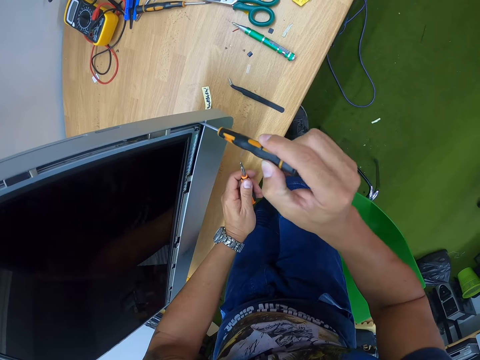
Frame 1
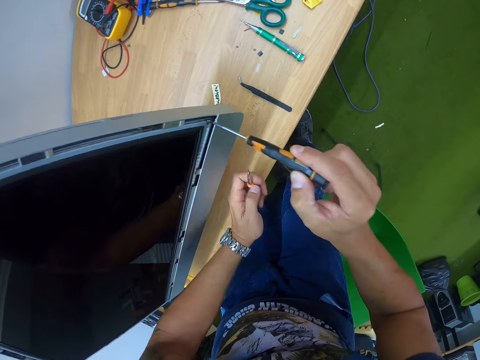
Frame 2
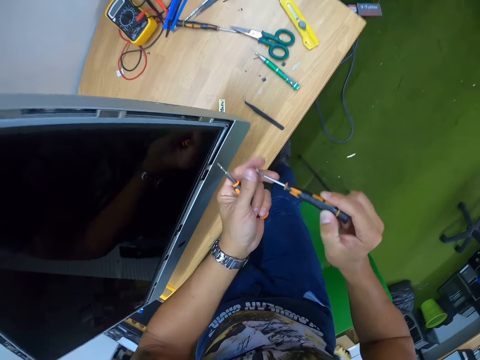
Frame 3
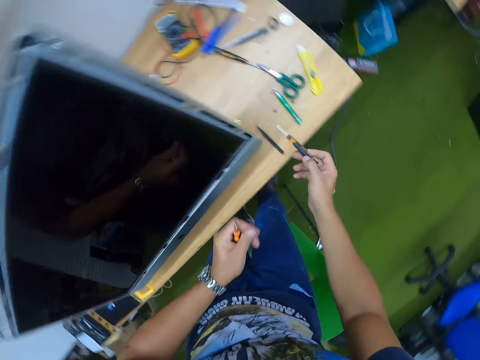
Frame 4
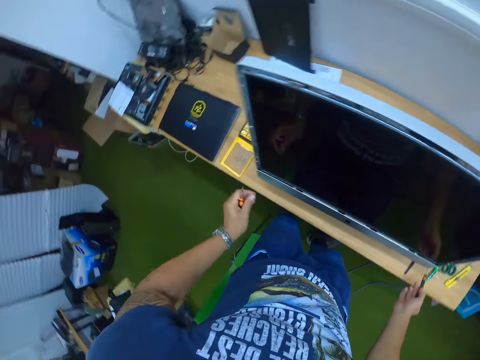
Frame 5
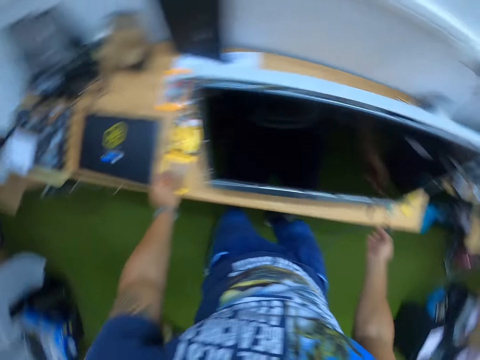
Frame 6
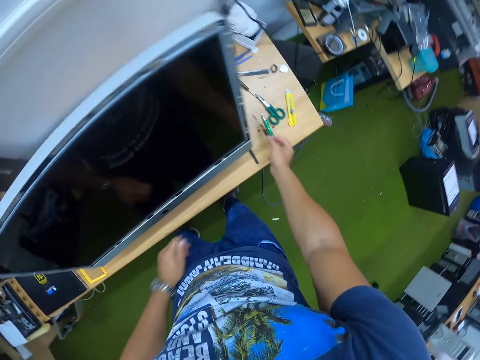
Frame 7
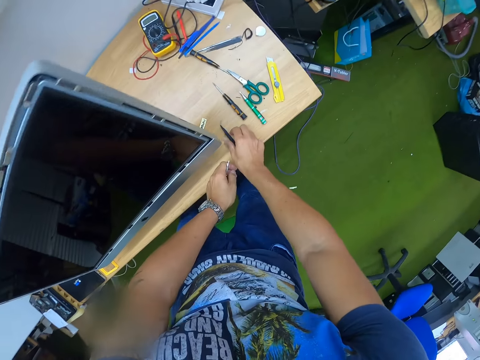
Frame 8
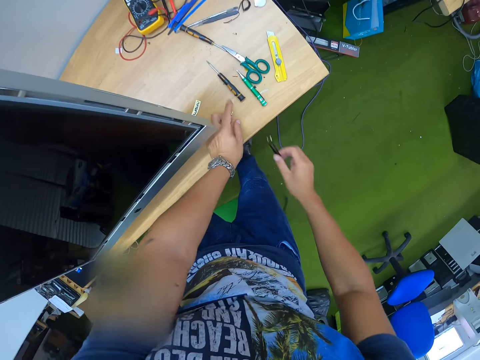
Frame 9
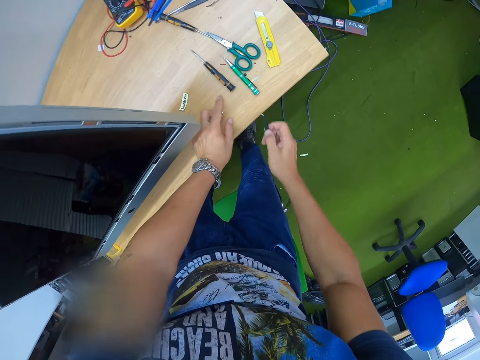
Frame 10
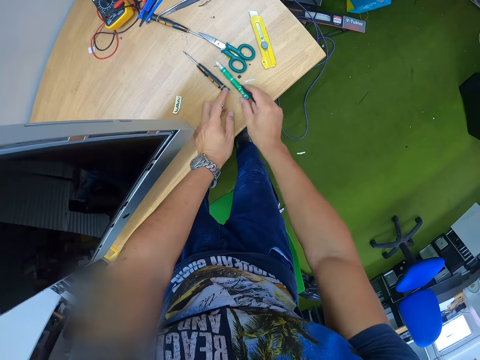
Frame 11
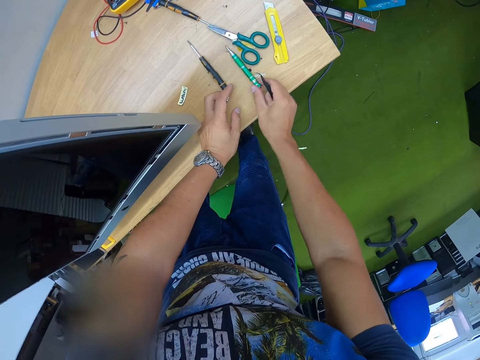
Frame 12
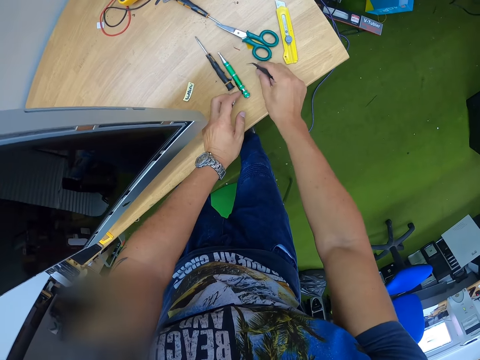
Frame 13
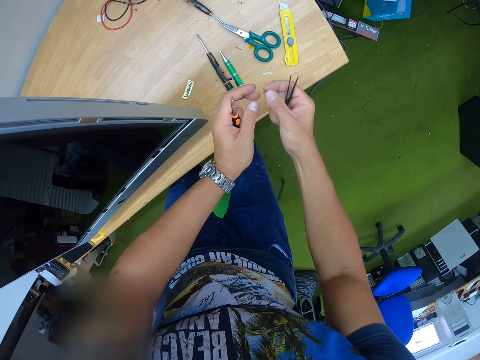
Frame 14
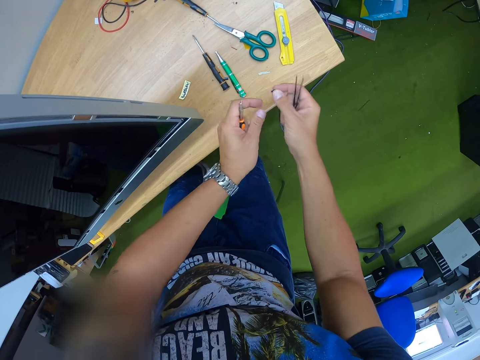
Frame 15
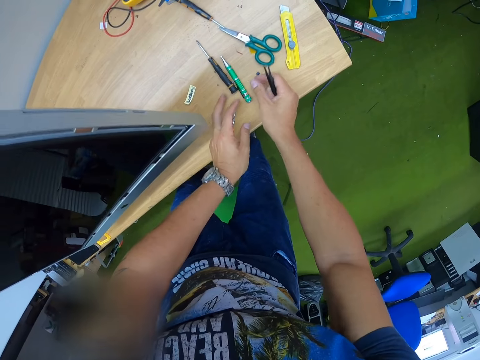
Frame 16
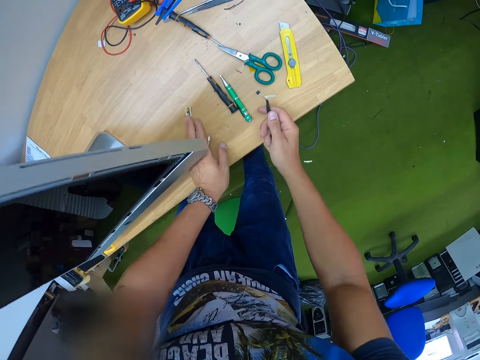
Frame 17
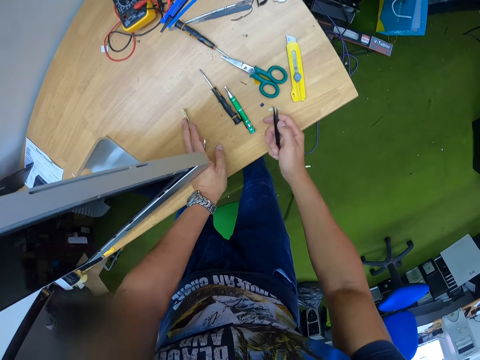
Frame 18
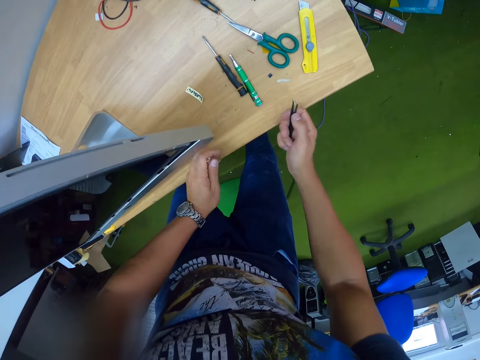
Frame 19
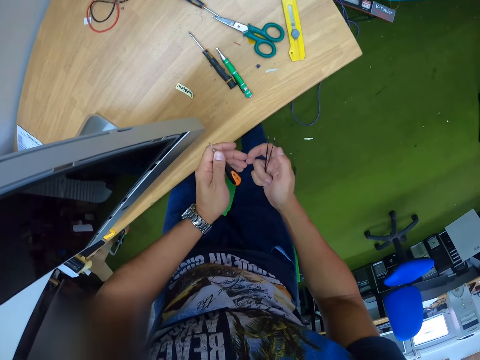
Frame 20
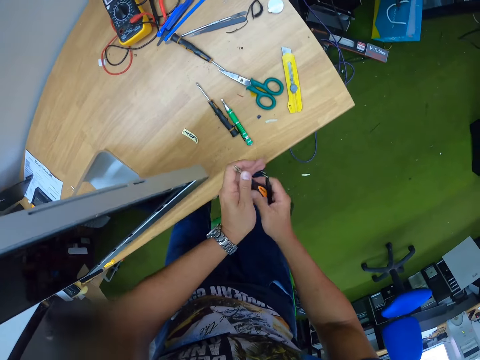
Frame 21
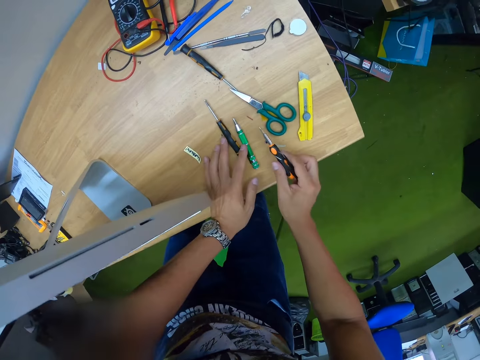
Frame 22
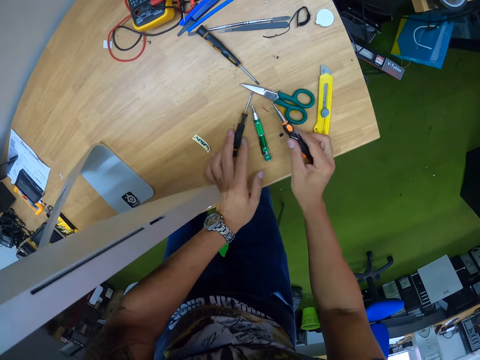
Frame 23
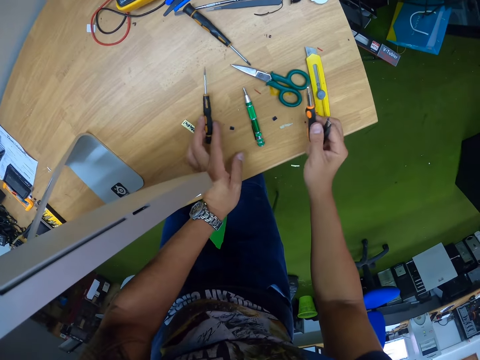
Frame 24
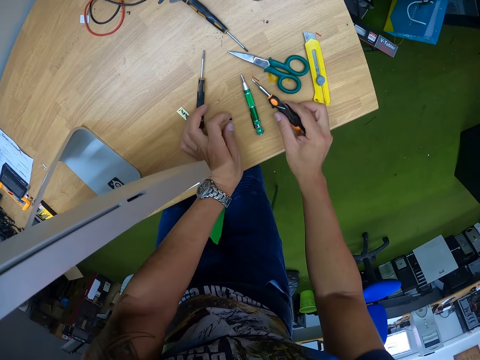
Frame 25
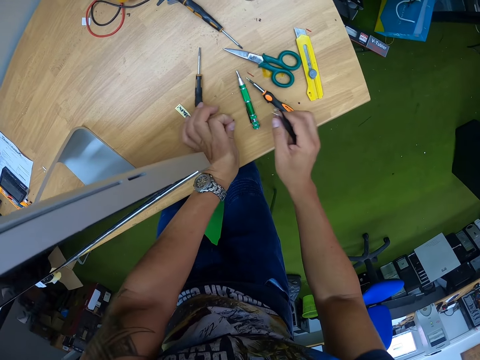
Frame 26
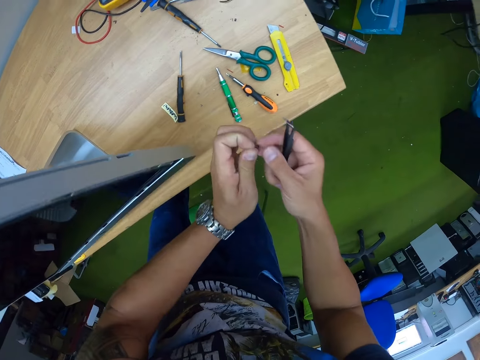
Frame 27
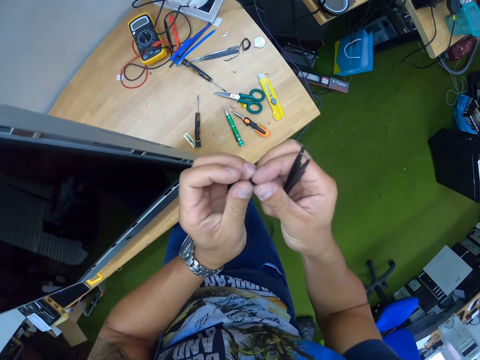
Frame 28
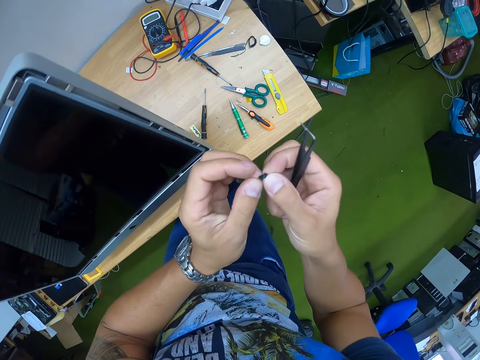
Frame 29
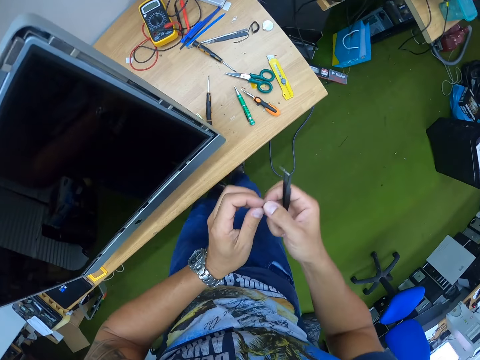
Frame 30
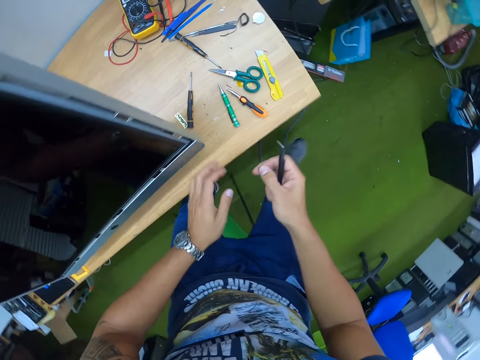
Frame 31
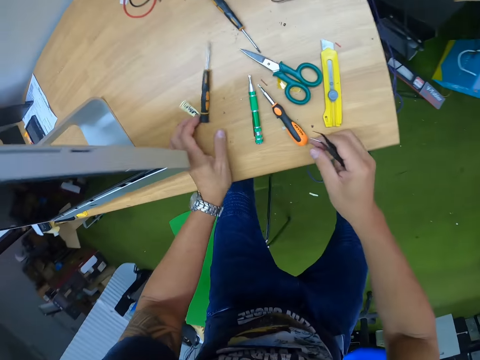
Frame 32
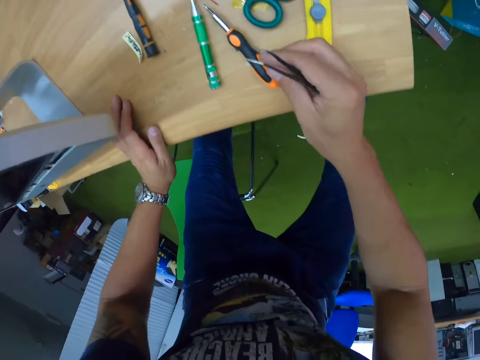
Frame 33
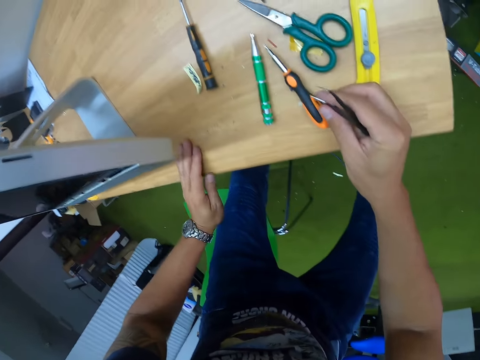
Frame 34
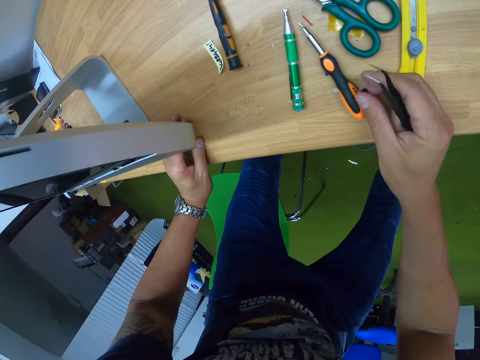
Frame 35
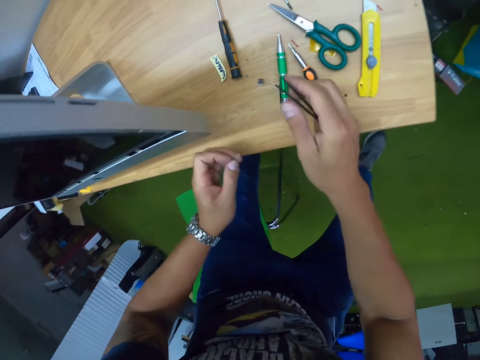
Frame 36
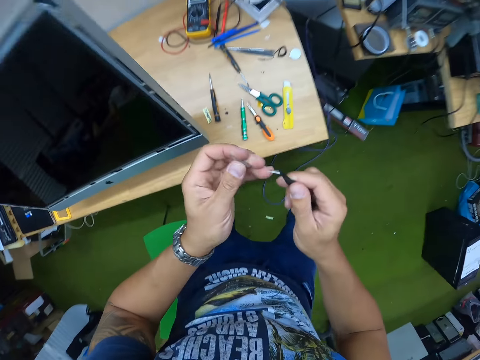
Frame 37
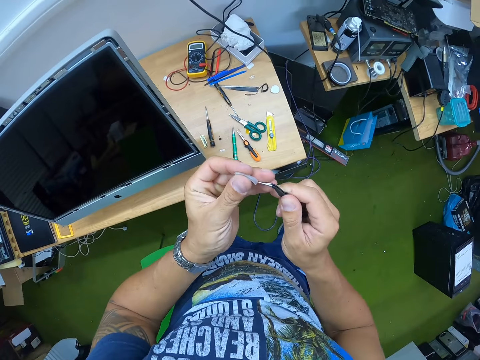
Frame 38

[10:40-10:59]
The camera wearer removes a screw in the screw port with the slim screwdriver in his right hand. He picks the screw from the tip of the slim screwdriver with his left hand. He drops the slim screwdriver in his right hand on the table. He drops the screw in his left hand on the screwdriver box on the table. He picks the object picker from the table with his right hand. He picks a chip from the table with his right hand. He holds the chip with his hands. He drops the chip in his right hand on the table. He moves an object on the table with his left hand. He holds a screwdriver with his left hand. He passes the screwdriver in his left hand to his right hand. He moves the screwdriver on the table. He drops the screwdriver in his right hand on the table. He picks the chip from the table with his left hand. He holds the chip in both hands. He picks an object picker cover from the table with his left hand. He drops the chip in his right hand on the table.

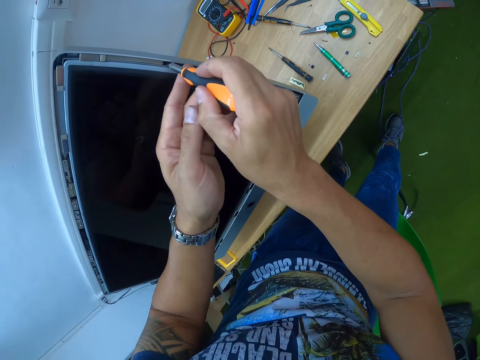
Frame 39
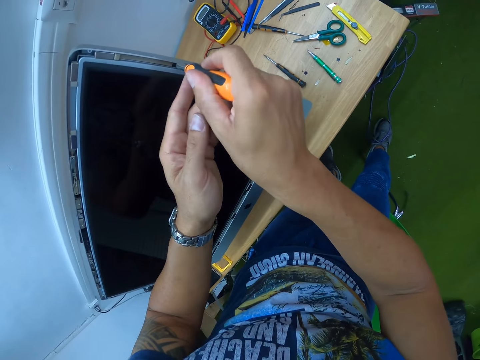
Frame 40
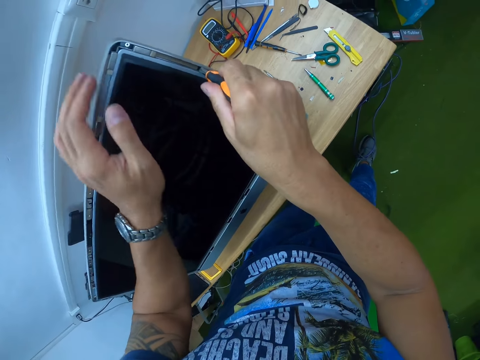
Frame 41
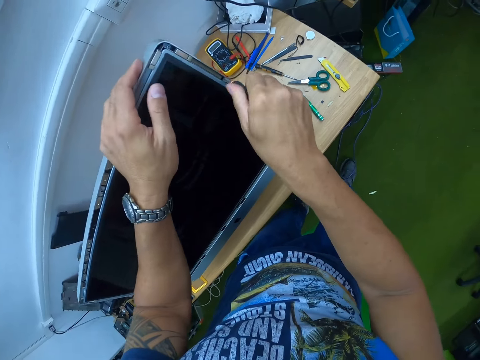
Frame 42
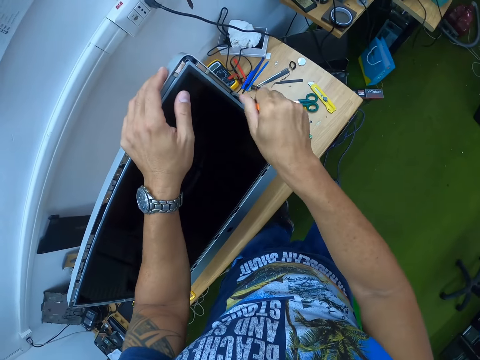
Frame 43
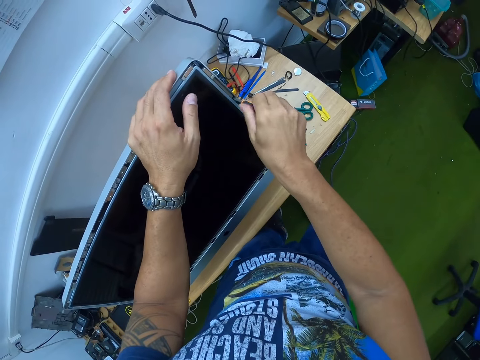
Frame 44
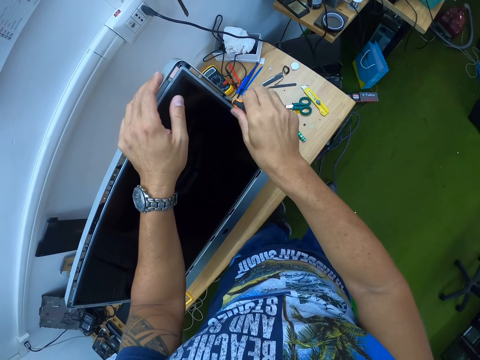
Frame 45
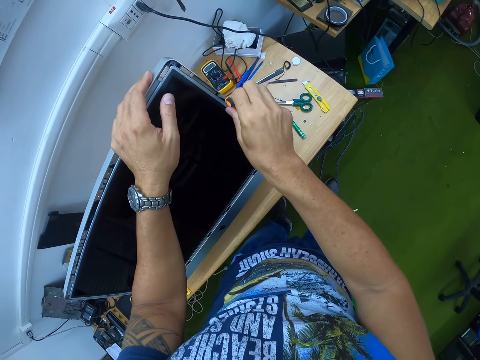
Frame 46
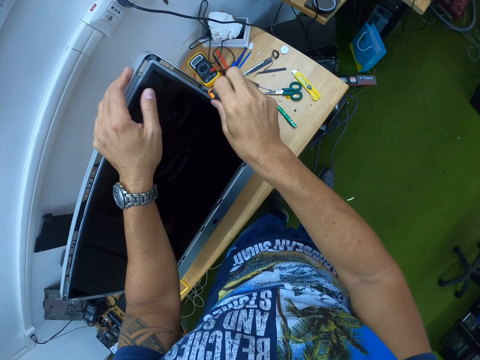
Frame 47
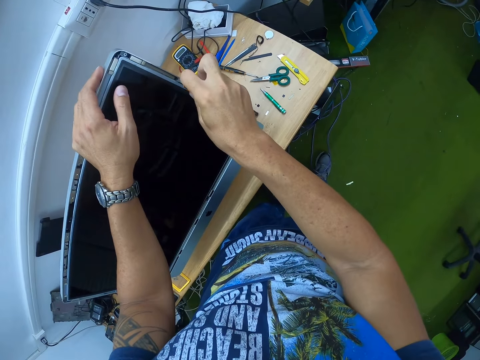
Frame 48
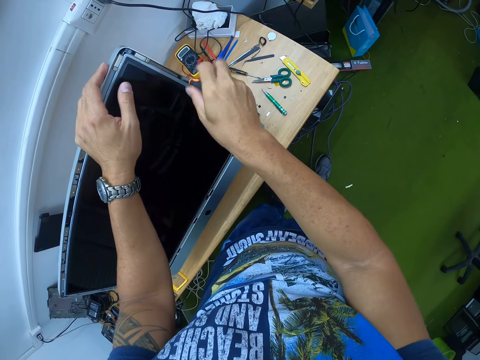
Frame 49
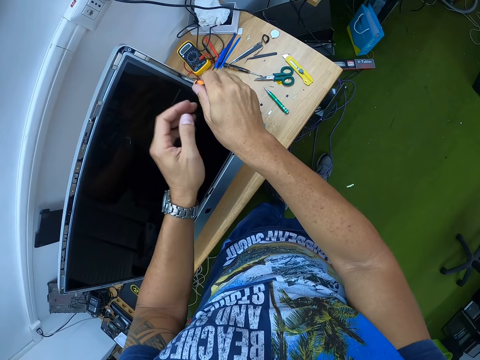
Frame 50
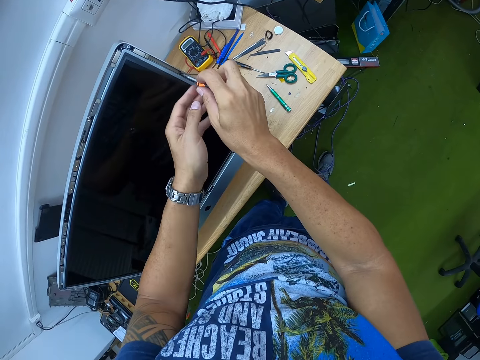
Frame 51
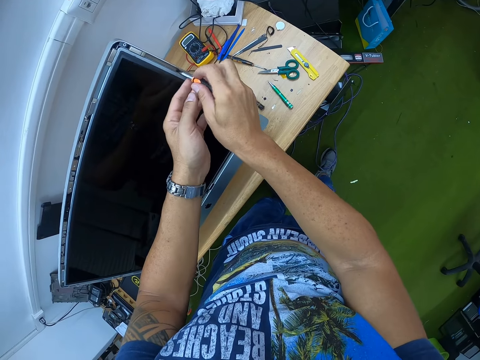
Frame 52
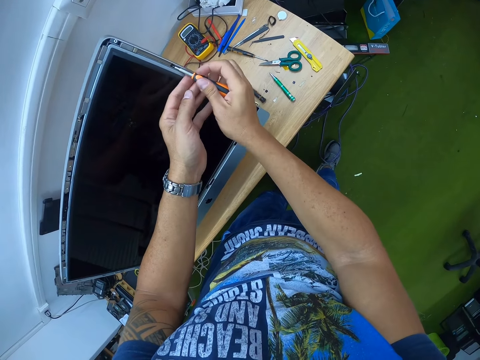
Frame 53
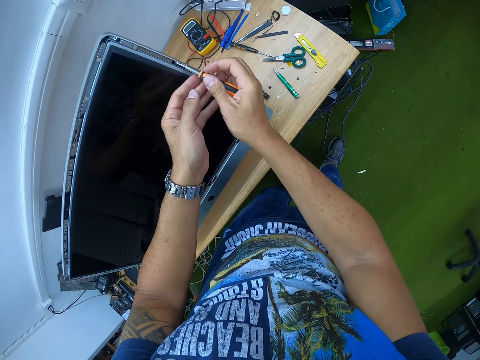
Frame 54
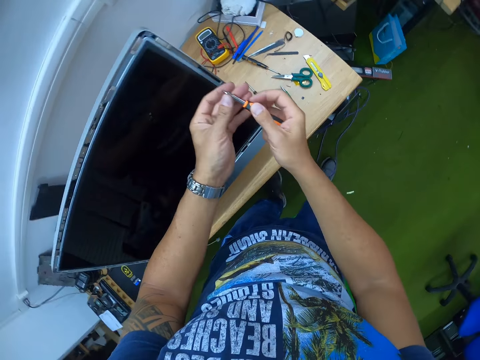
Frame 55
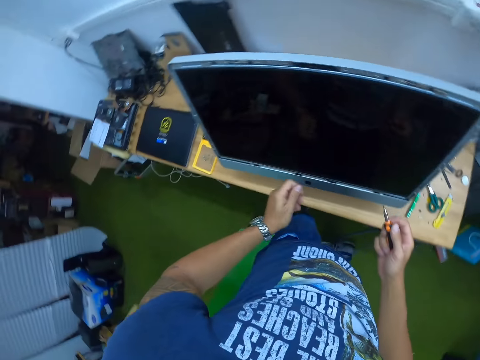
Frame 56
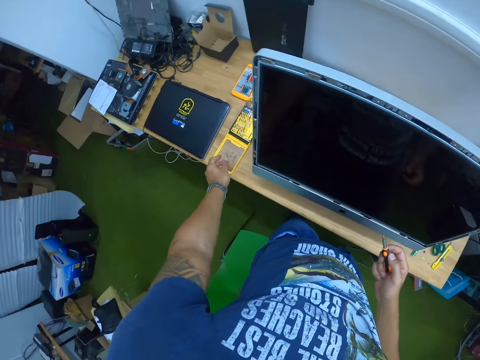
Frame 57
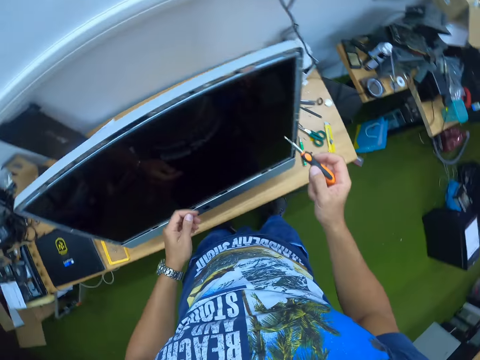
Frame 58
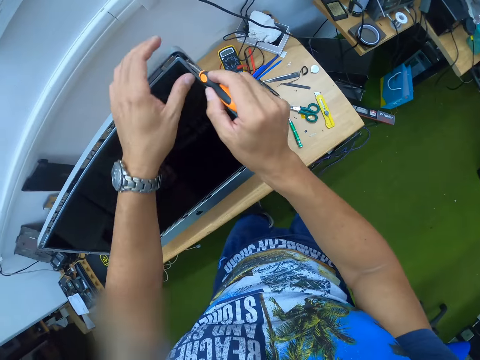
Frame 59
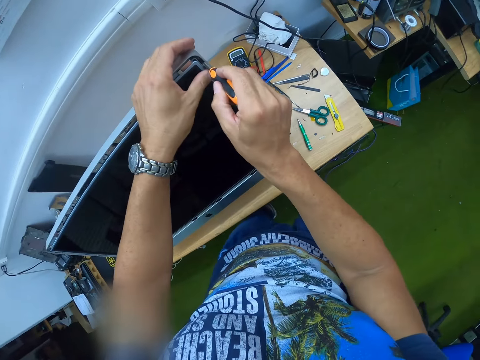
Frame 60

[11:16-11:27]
The camera wearer unscrews a screw in the screw port with the screwdriver in his right hand. He picks the screw from the tip of the screwdriver with his left hand. He drops the screw in his left hand on the screwdriver box on the table. He opens a screw in the screen with the screwdriver.
